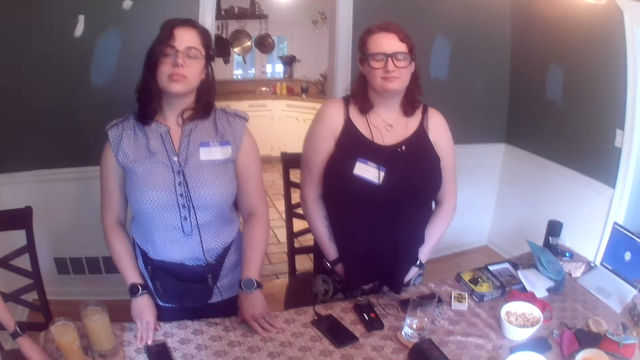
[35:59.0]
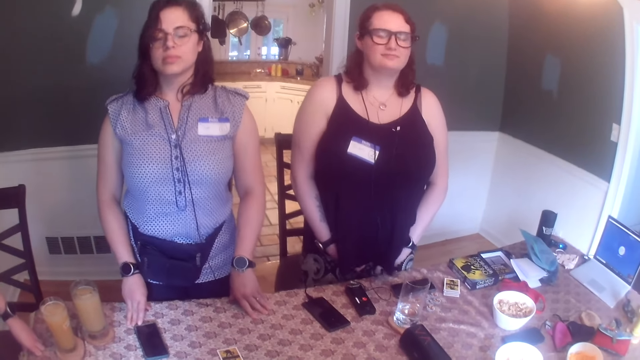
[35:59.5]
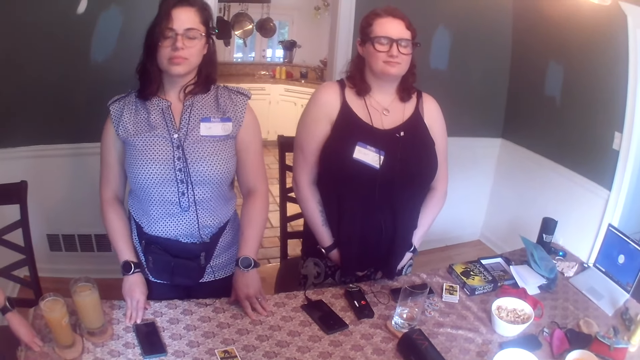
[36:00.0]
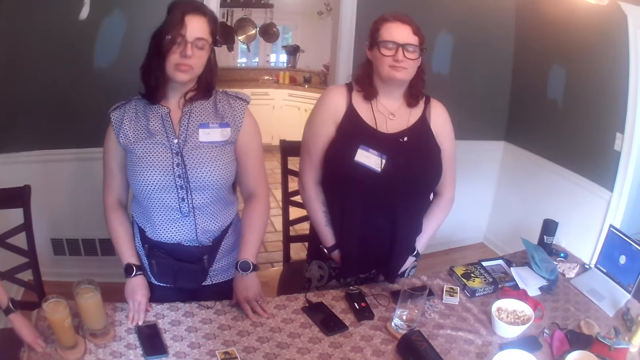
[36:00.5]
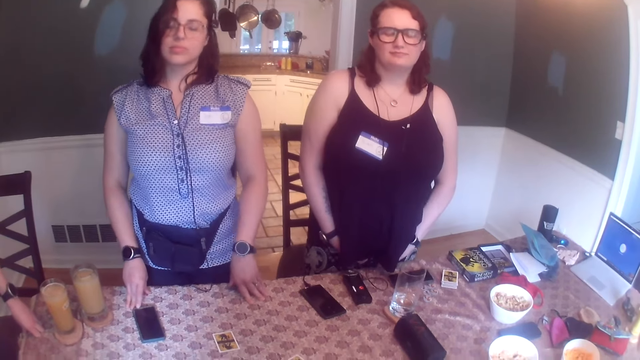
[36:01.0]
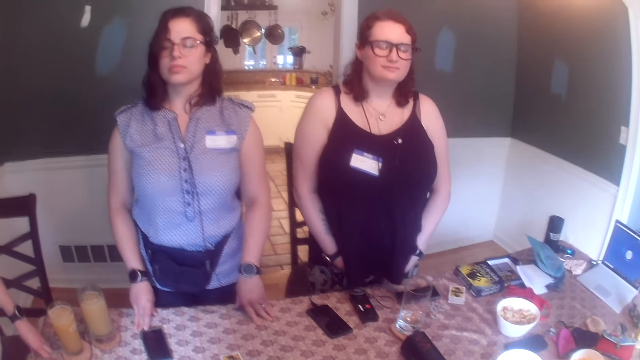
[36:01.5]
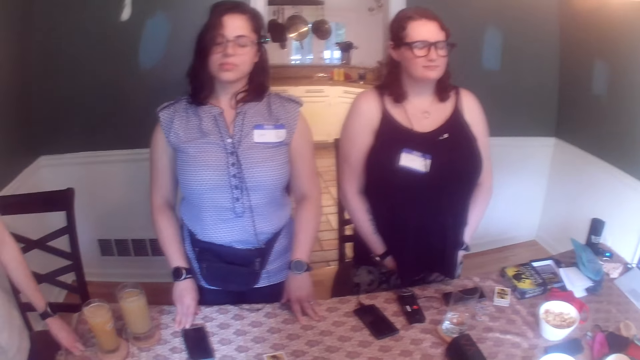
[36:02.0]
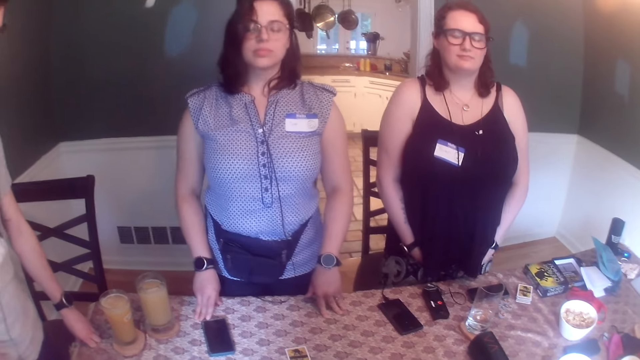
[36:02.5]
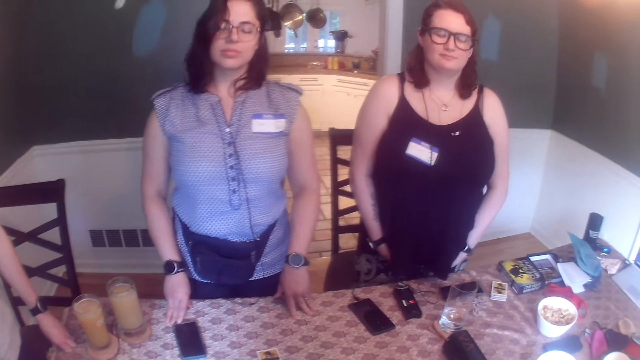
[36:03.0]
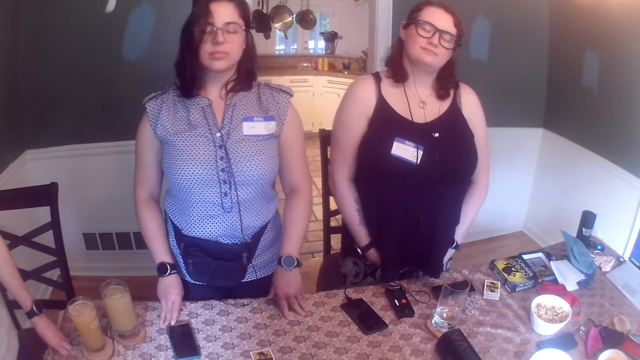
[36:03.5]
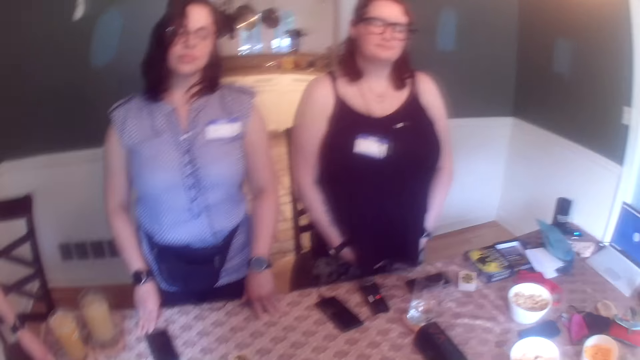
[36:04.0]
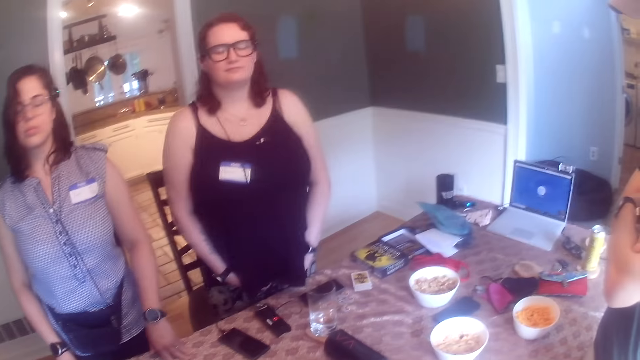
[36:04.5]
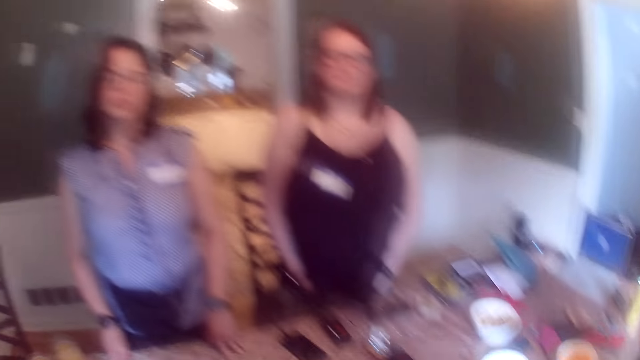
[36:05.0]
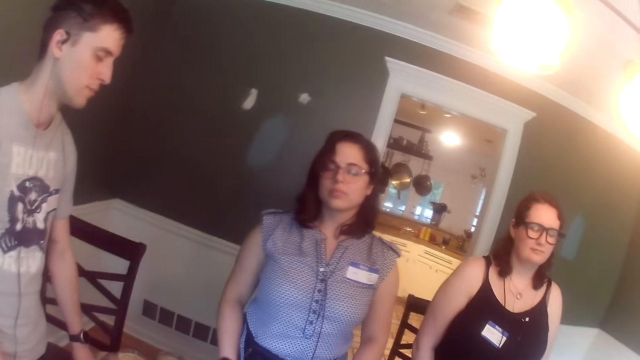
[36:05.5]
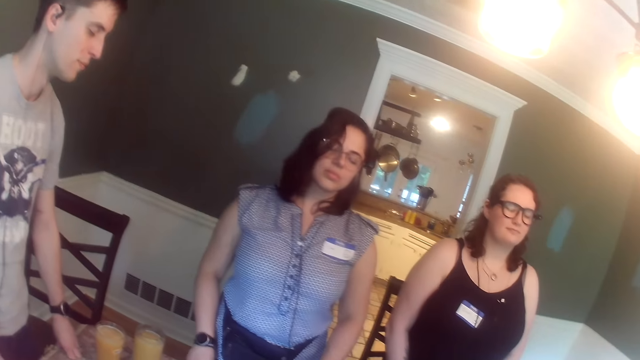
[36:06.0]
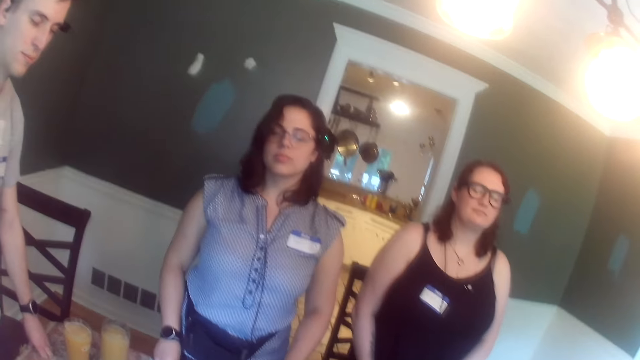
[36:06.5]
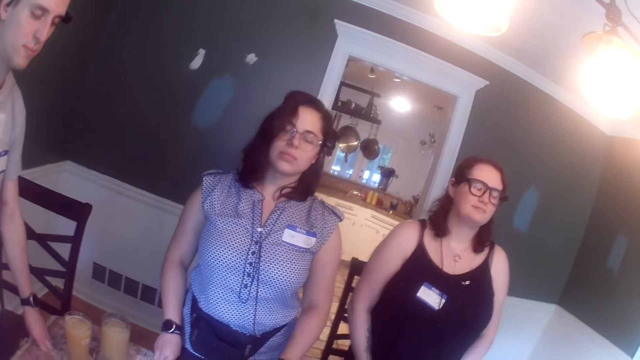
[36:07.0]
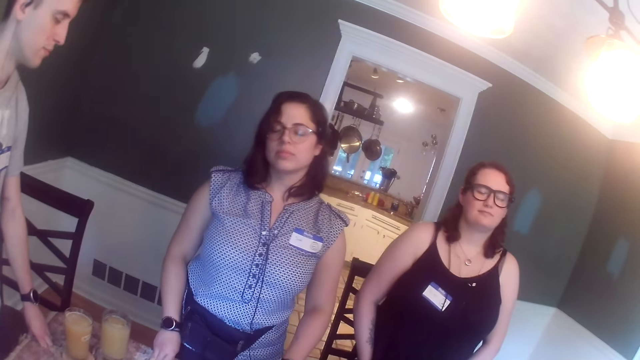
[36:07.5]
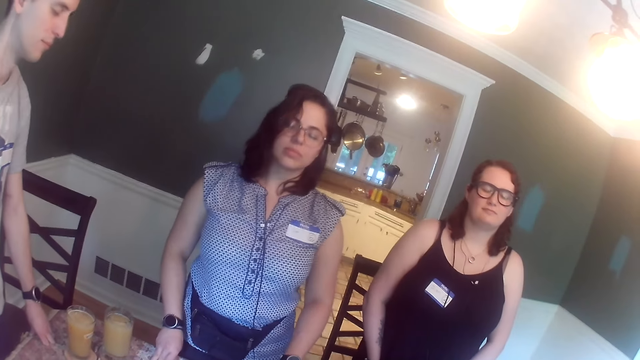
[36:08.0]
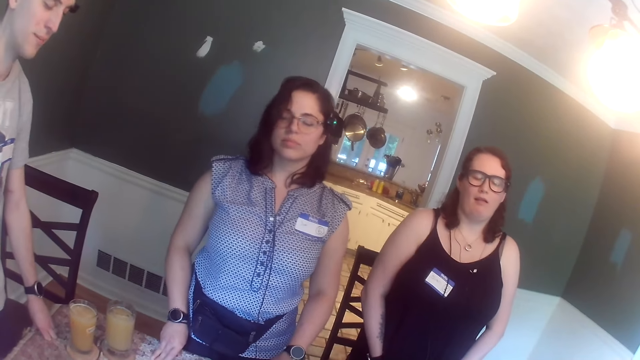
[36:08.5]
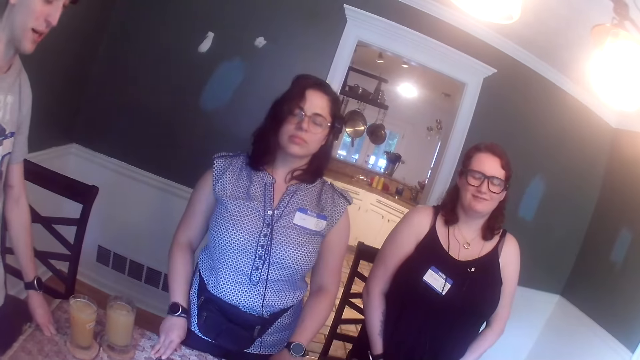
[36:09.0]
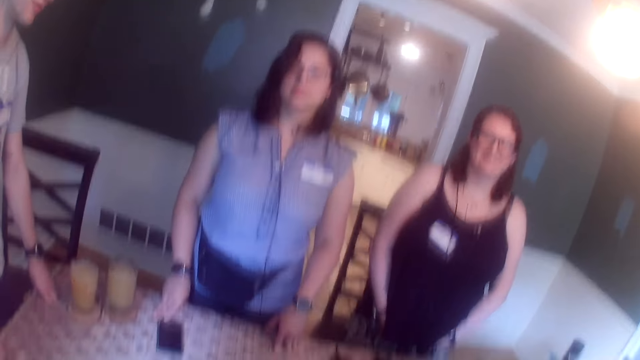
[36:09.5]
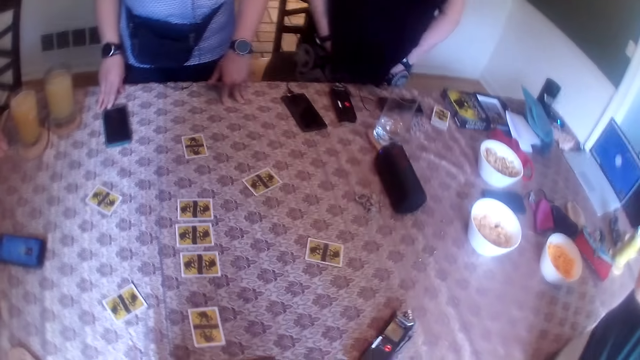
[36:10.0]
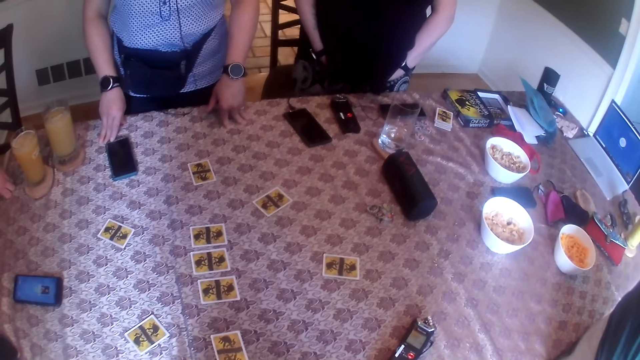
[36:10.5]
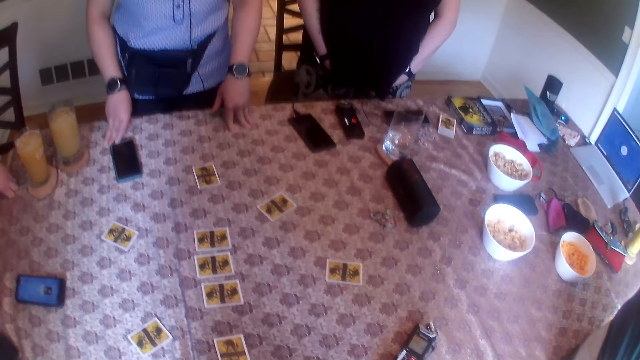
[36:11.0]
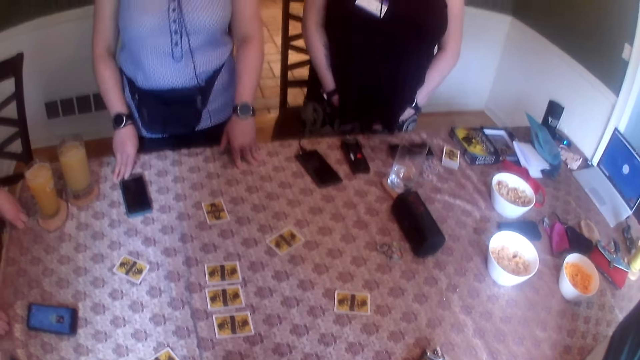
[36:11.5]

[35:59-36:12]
A man converses with the camera wearer, a woman, another woman, another man and a third man.

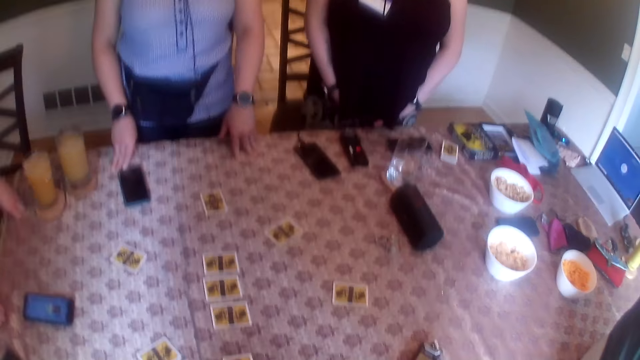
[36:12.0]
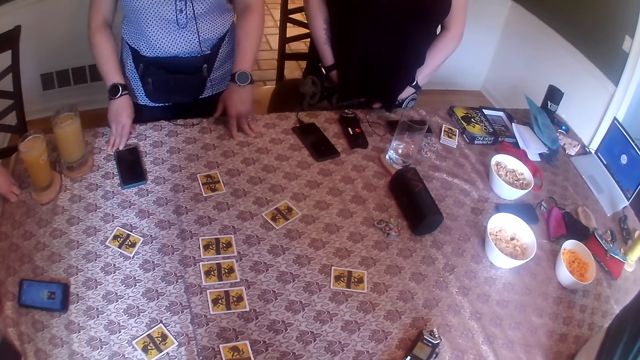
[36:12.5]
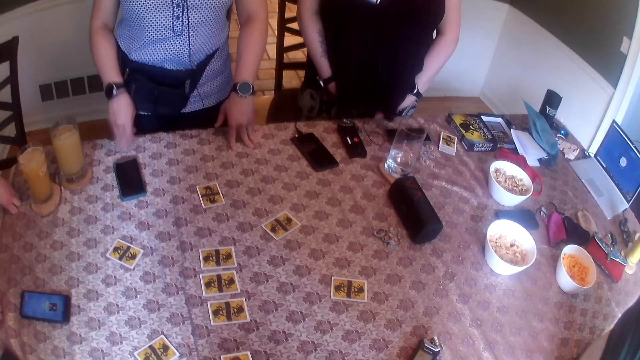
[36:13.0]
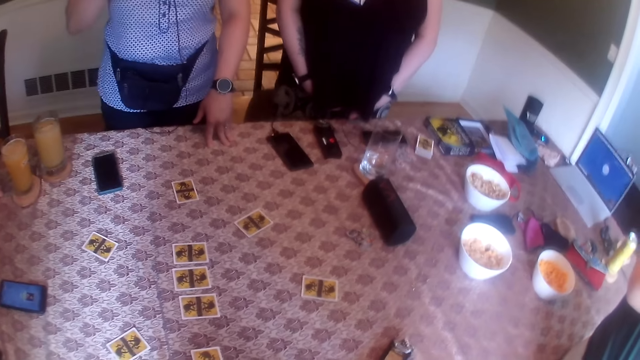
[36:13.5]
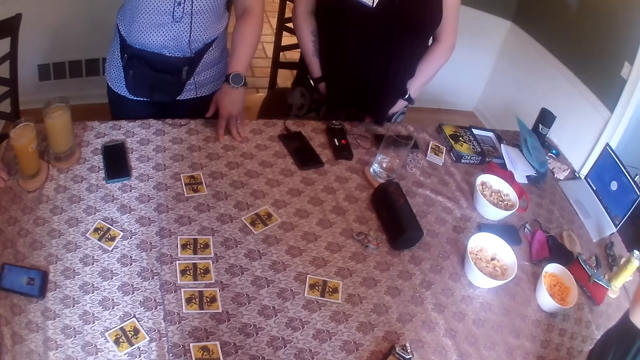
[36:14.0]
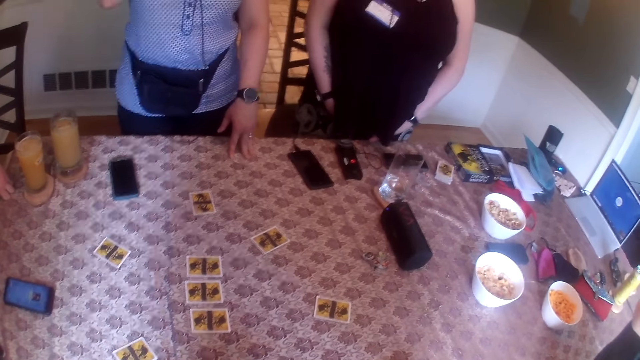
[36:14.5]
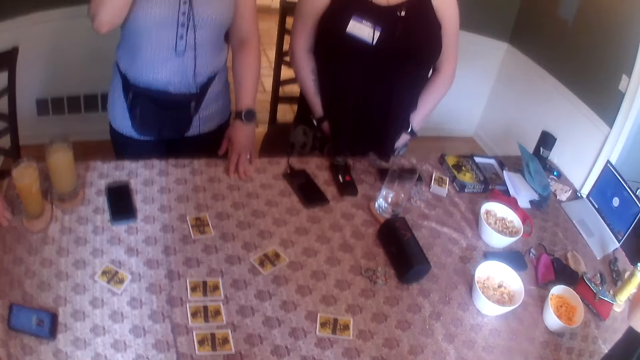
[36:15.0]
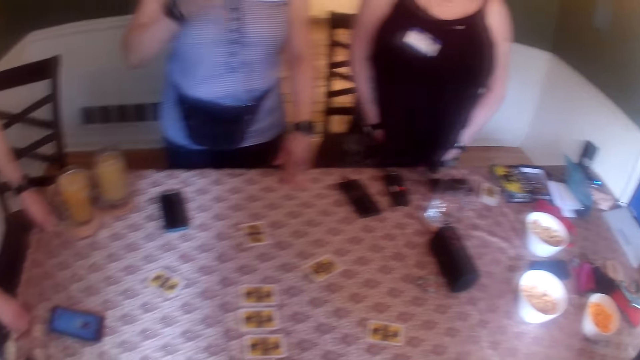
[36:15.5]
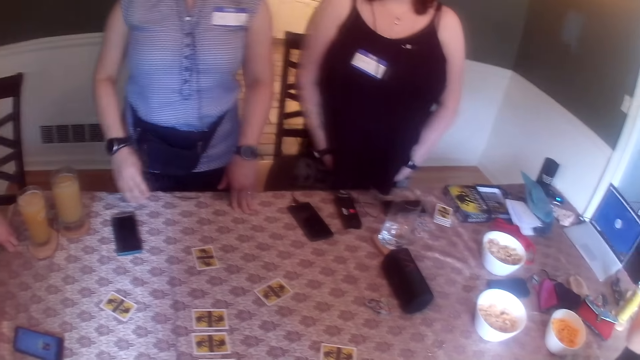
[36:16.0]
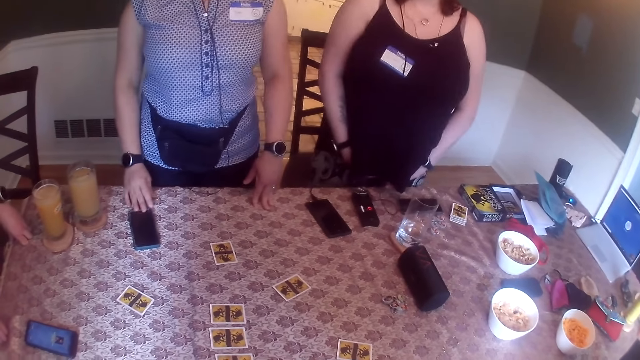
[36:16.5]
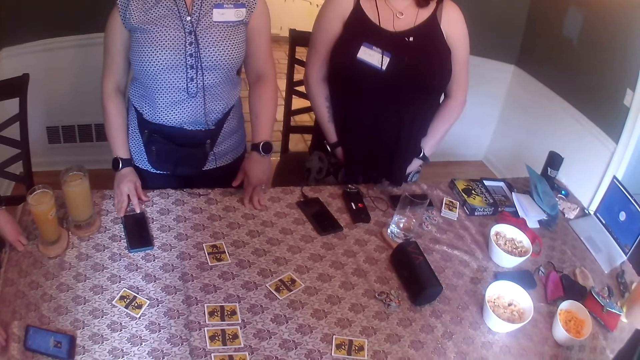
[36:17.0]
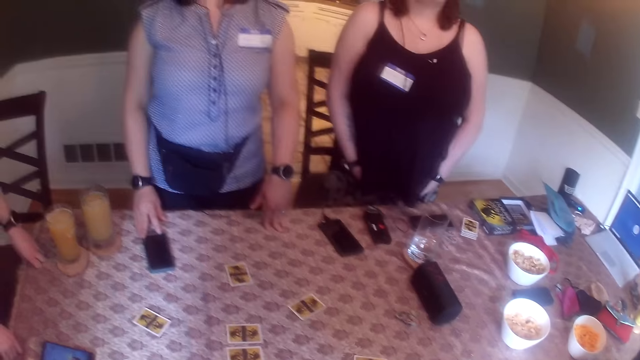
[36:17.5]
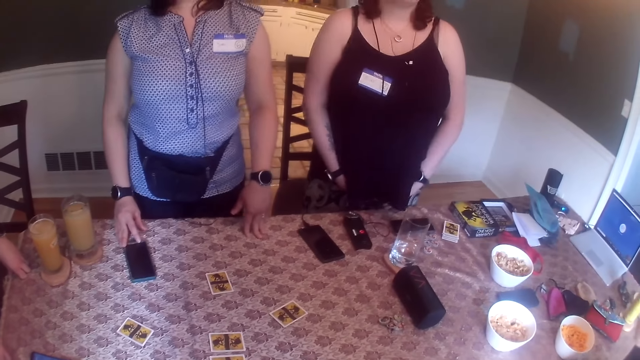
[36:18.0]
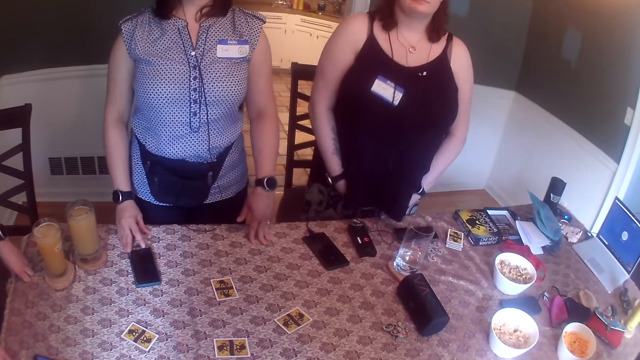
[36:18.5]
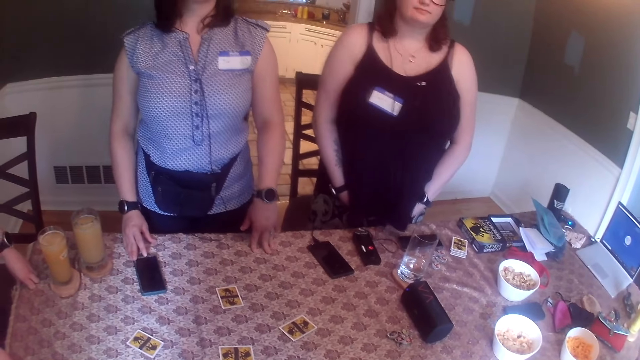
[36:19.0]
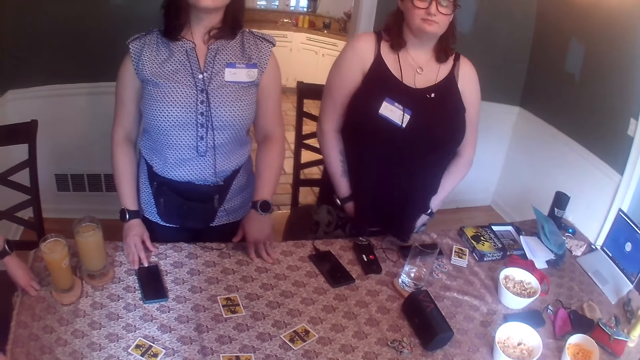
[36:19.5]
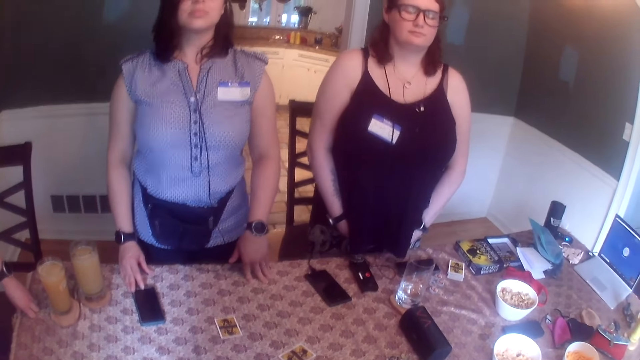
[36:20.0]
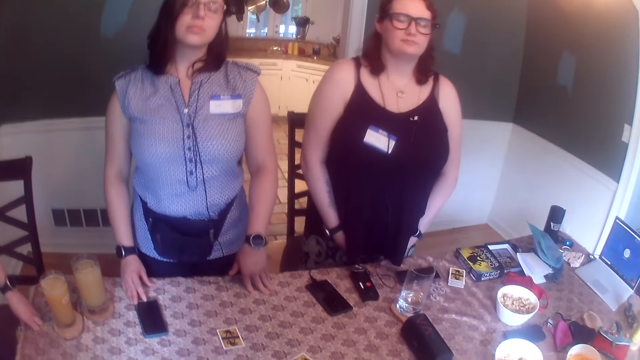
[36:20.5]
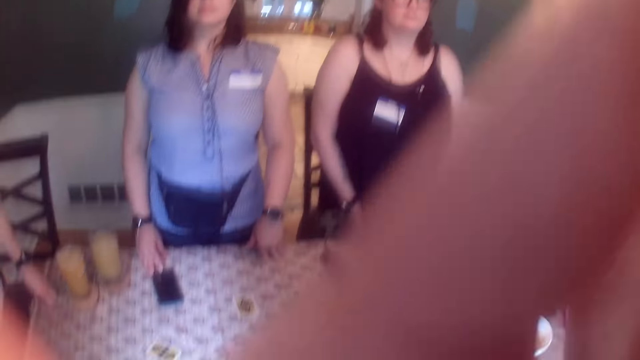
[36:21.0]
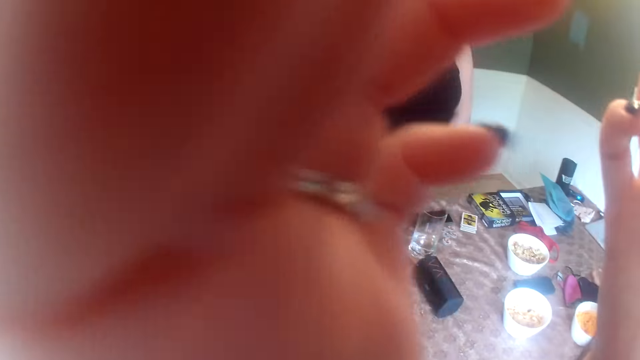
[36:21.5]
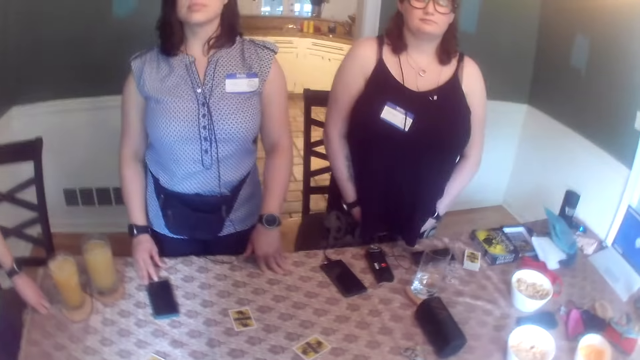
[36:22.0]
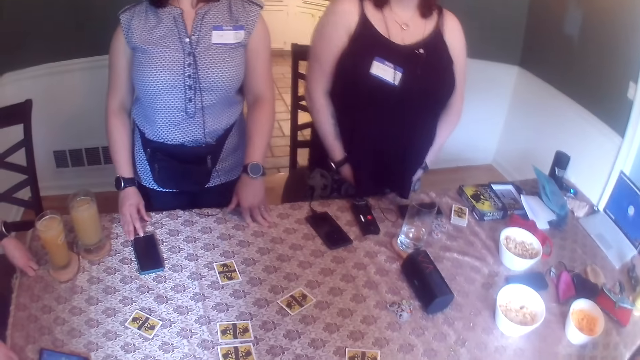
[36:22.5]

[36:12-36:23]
A woman removes her right hand on the table. The woman drops her right hand on the table. The camera wearer raises up the hands. They adjust a pair of glasses with both hands. They lower down the hands.
